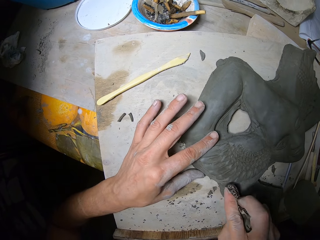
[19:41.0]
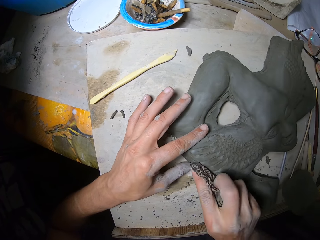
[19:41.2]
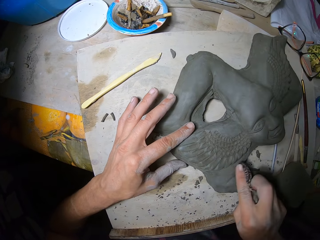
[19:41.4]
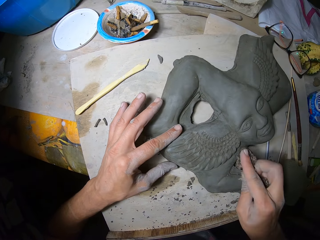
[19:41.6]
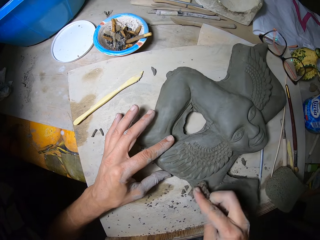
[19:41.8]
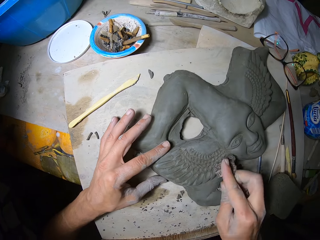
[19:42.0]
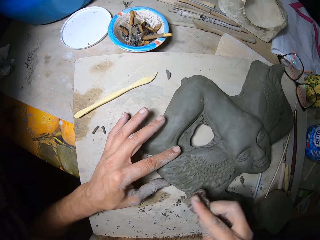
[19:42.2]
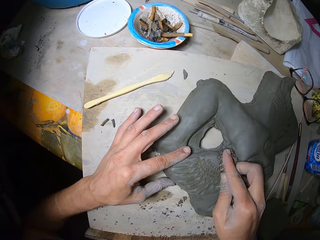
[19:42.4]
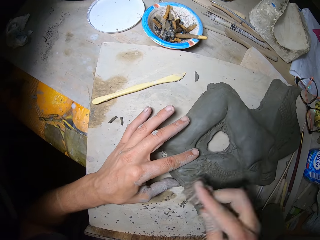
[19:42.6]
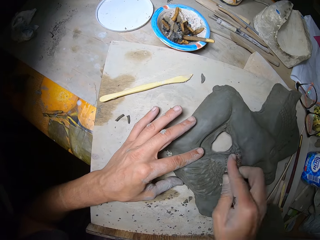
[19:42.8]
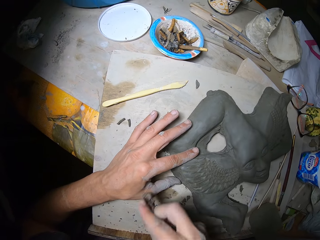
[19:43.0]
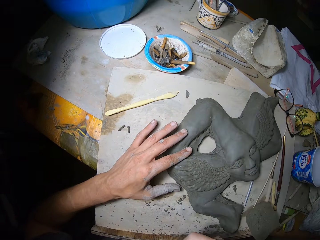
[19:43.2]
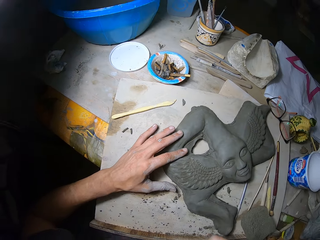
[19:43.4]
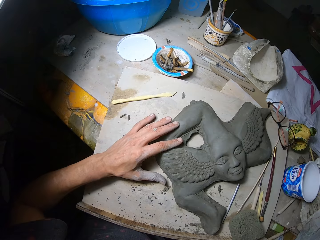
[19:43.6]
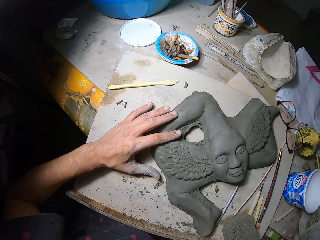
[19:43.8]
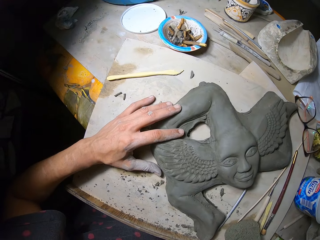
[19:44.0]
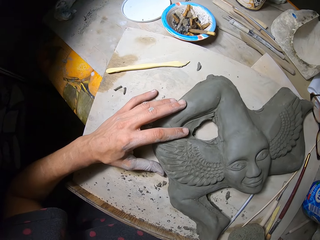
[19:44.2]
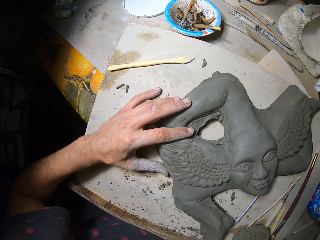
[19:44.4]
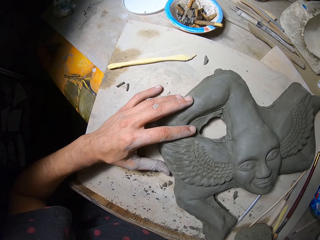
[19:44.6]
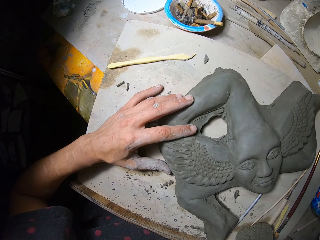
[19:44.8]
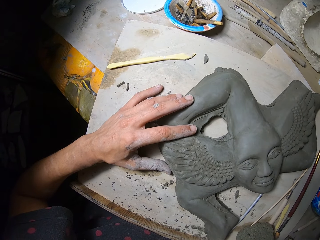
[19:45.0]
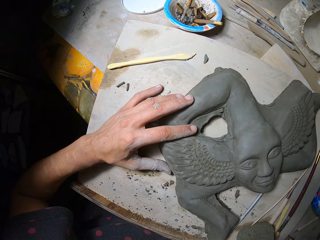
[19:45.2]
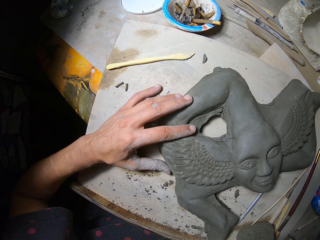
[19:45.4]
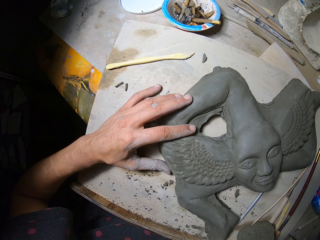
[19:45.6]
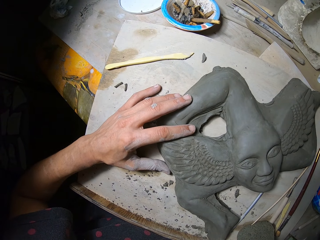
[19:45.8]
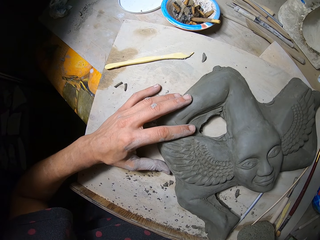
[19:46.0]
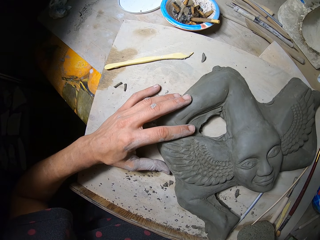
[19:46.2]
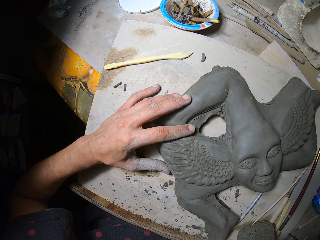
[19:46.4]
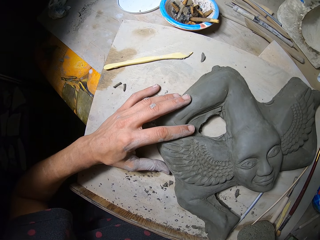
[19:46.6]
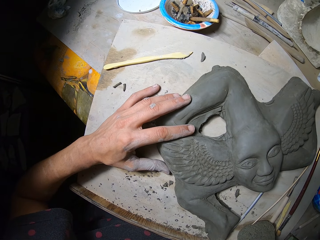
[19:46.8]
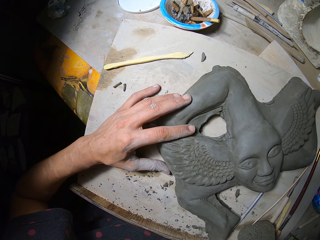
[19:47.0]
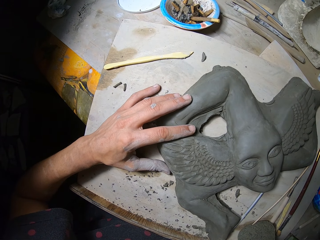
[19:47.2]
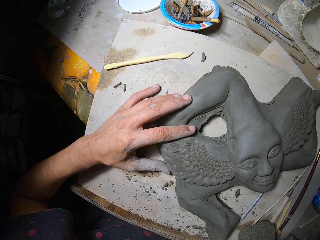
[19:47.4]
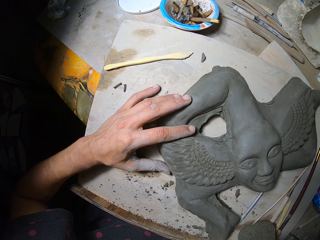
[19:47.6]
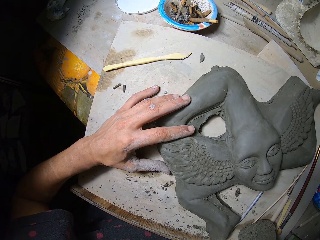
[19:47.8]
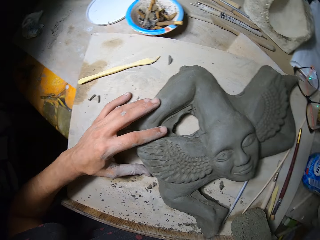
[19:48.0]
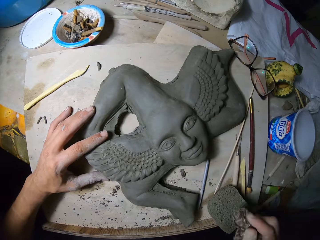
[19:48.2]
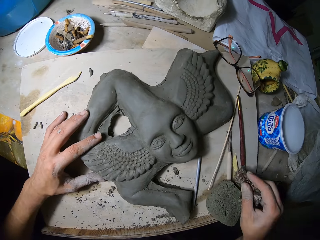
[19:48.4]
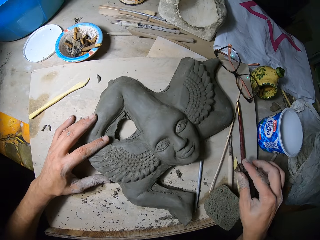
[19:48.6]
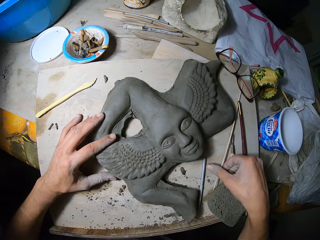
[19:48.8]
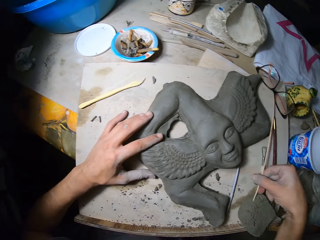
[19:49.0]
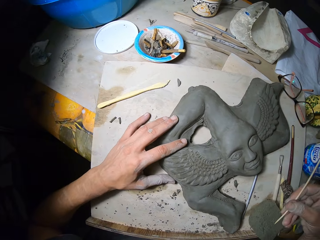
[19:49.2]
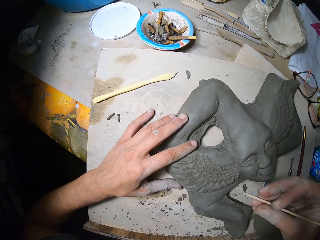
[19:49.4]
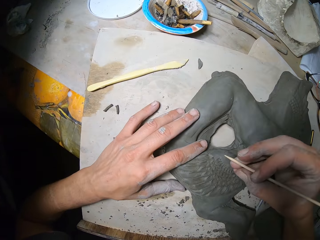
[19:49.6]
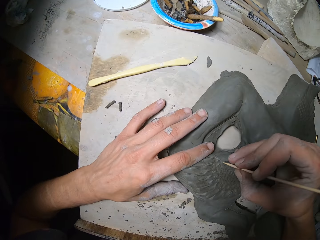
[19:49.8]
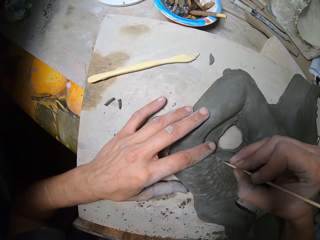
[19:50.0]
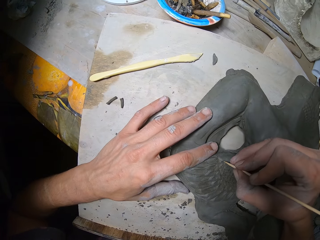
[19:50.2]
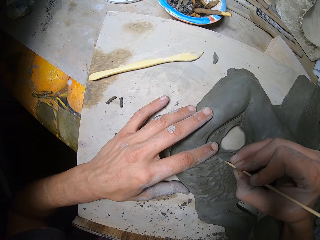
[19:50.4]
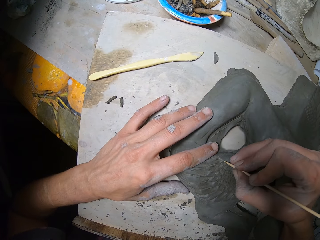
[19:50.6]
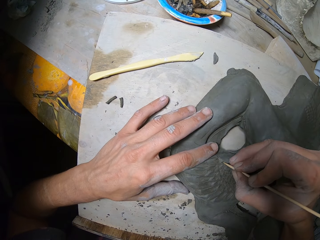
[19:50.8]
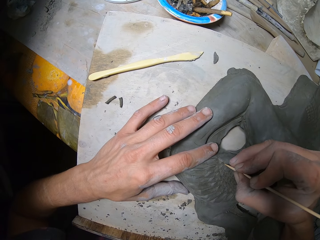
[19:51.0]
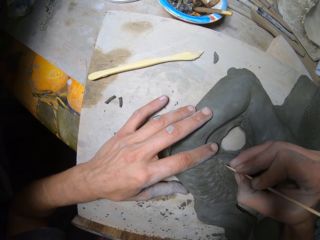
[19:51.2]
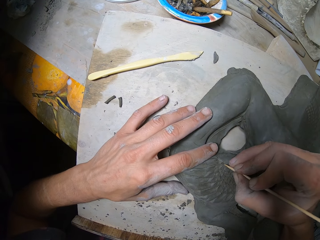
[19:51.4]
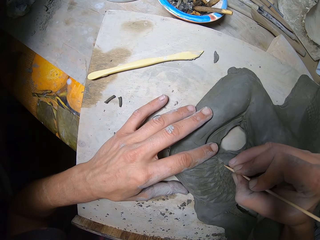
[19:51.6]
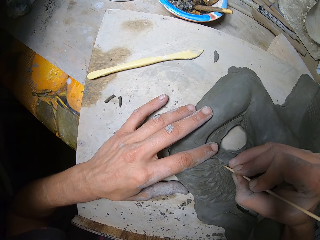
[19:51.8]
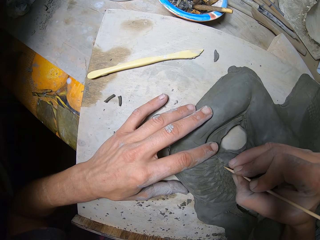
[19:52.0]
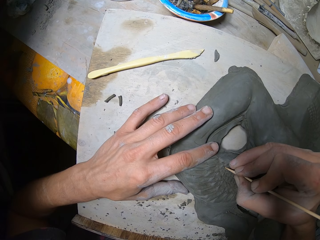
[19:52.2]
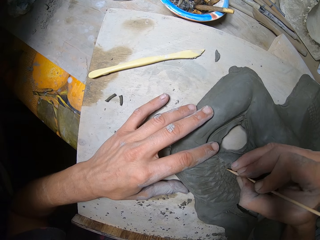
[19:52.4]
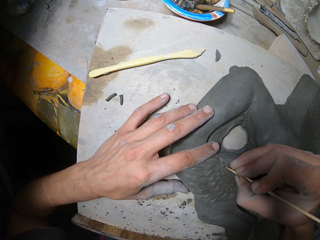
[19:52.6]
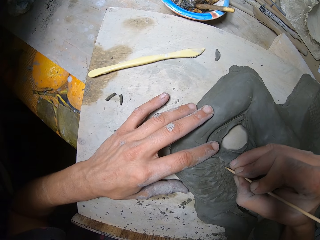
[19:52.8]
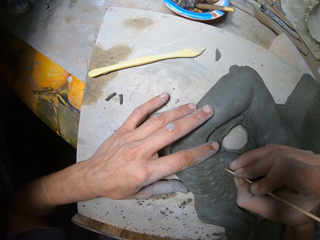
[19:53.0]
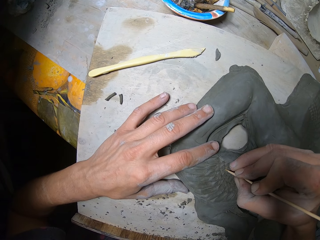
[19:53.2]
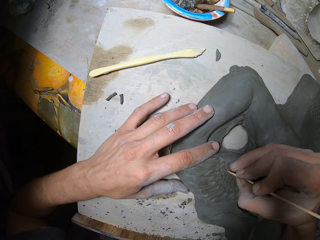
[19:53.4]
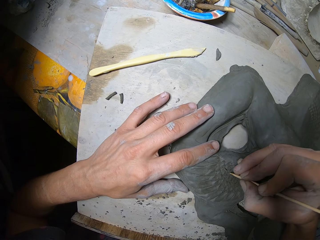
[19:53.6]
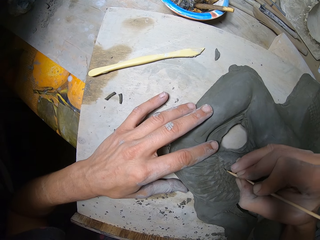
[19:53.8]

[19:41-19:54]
The camera wearer pulls the piece of cloth or rag. He looks at the modelling clay. He drops the rag on the worktable with his right hand. He picks up the needle tool or wooden tool from the worktable with his right hand. He draws on the modelling clay with the wooden tool. He sculpts the clay figure with the needle tool in his right hand.

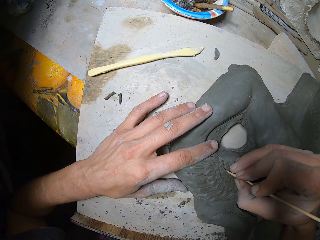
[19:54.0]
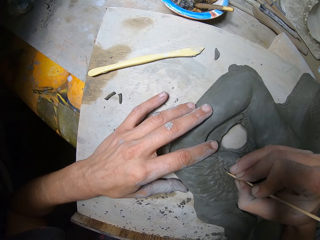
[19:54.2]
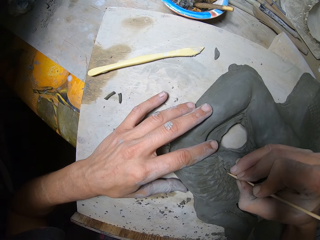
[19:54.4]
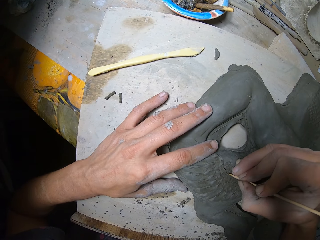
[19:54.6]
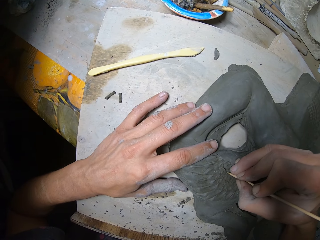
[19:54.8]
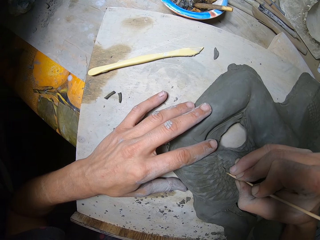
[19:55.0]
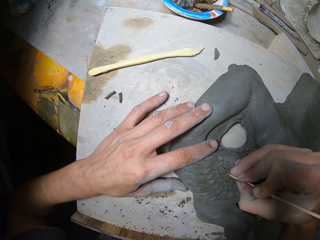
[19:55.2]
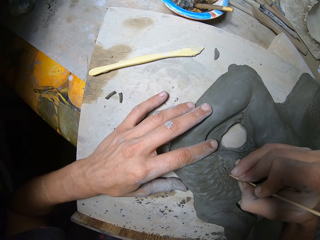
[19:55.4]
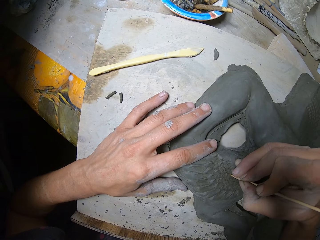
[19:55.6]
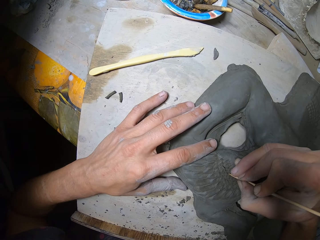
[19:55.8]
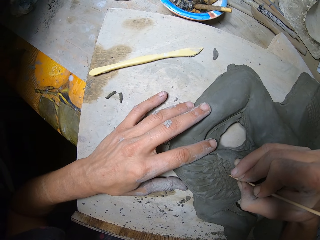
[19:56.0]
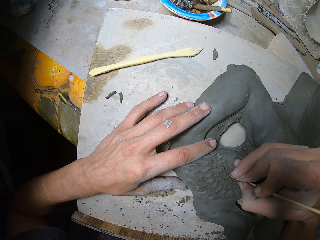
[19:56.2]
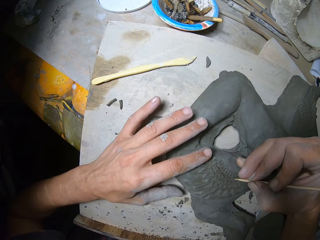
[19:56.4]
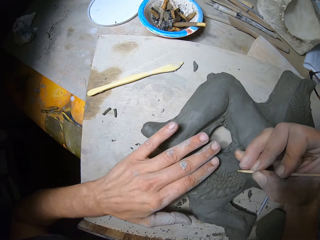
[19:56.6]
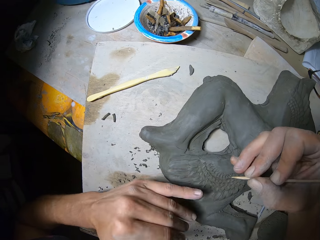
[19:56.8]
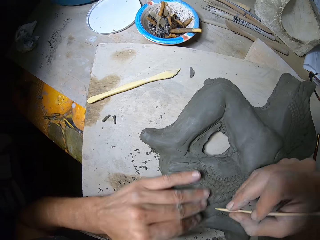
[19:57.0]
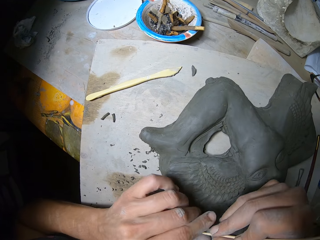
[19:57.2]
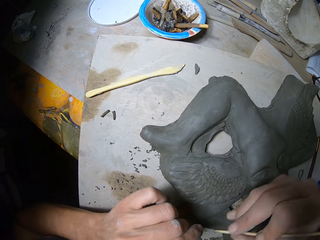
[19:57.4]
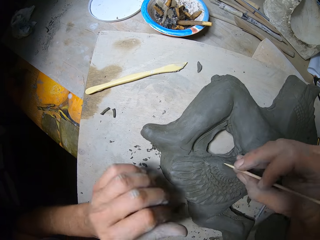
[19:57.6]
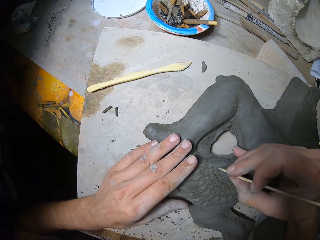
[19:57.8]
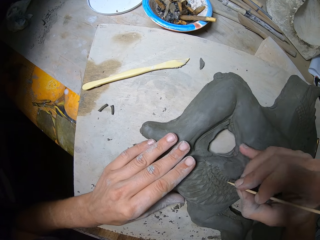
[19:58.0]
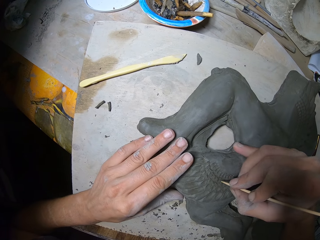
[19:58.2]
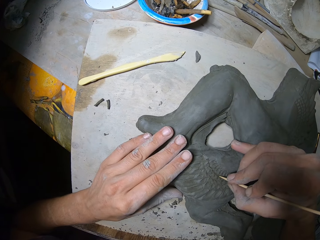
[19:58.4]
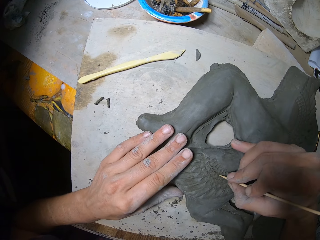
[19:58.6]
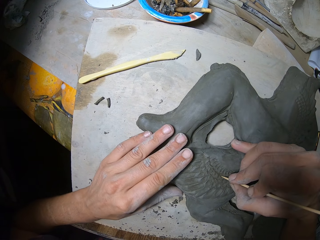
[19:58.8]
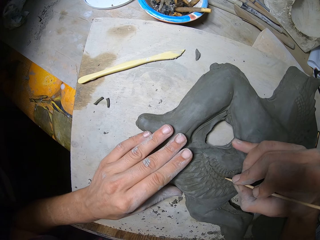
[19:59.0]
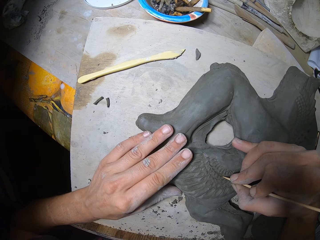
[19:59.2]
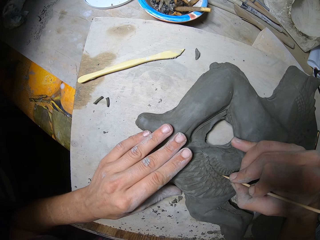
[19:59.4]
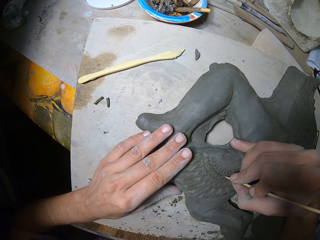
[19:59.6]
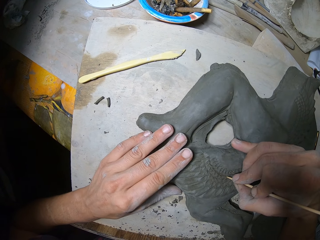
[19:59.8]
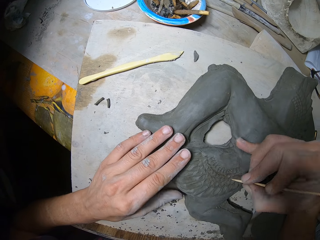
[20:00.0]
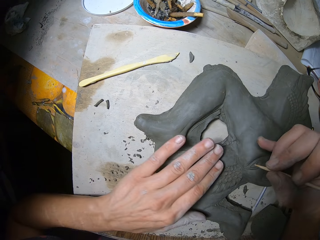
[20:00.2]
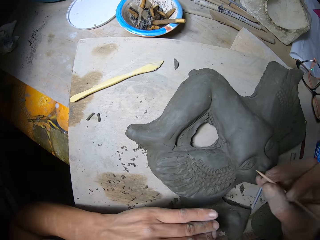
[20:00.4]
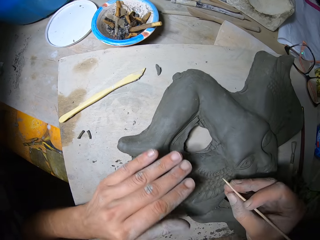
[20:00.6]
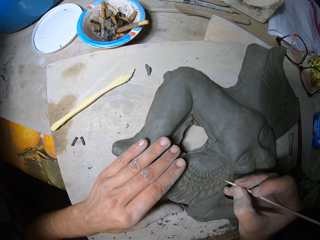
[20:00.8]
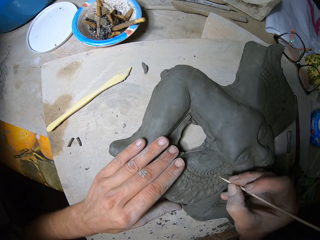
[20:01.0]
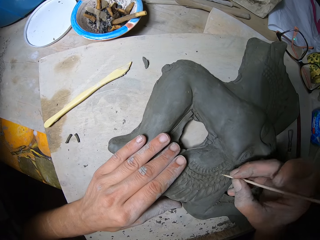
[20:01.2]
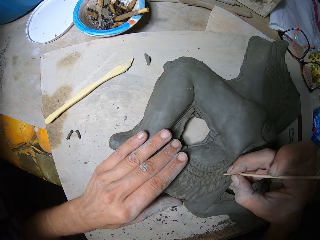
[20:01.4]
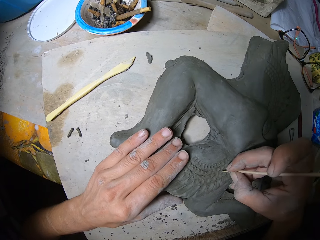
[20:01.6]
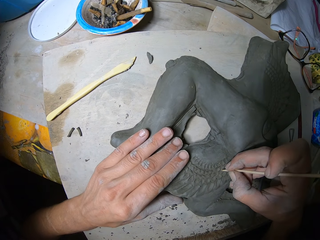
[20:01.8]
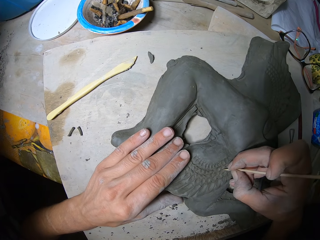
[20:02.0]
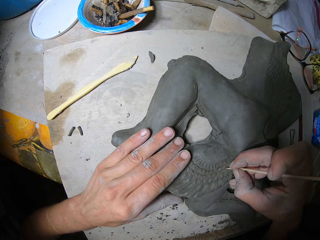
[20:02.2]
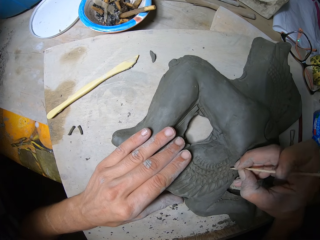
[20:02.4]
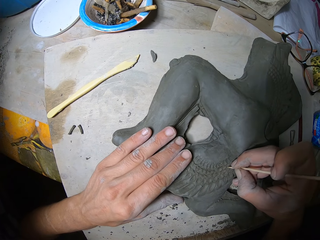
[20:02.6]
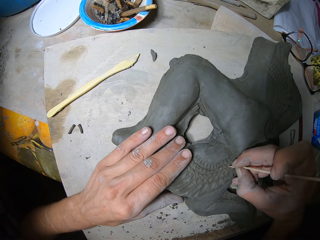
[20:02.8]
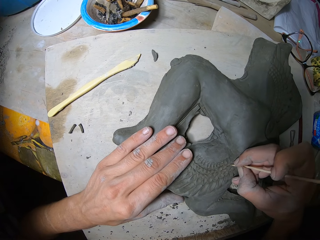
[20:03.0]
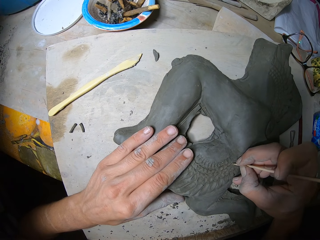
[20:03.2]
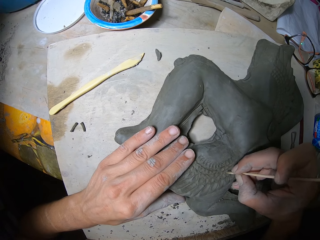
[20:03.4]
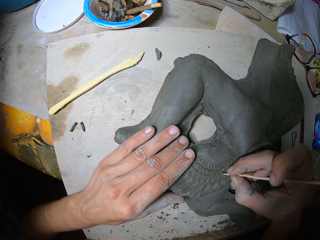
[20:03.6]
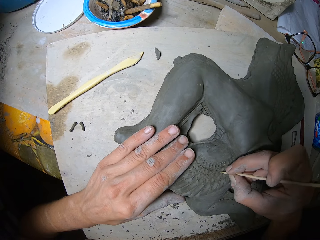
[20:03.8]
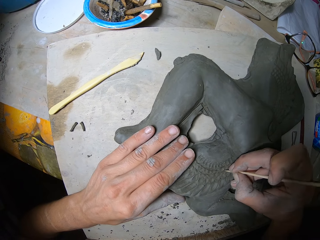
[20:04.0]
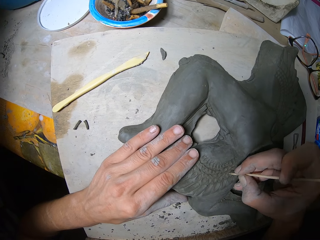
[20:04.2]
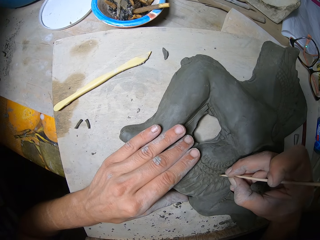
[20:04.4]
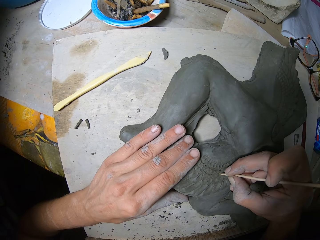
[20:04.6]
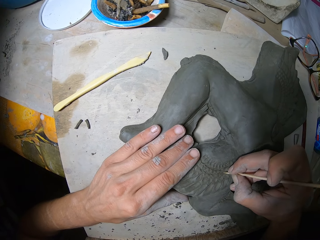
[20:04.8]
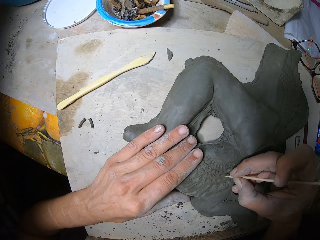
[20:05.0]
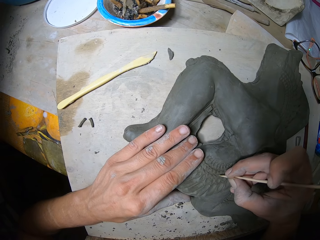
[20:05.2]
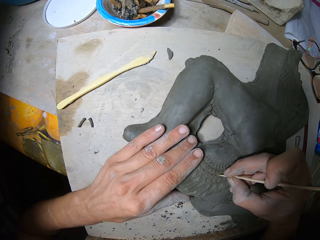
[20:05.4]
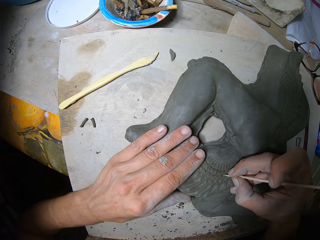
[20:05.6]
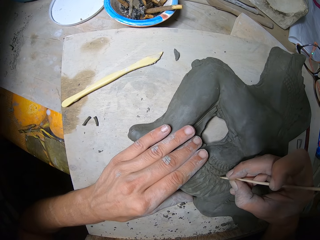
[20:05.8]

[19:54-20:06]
The camera wearer wipes the clay figure or modelling clay with his left hand. He wipes the tip of the needle tool or wooden tool in his right hand with his left hand. He moves both hands. He draws on the modelling clay with the wooden tool. He sculpts the clay figure with the needle tool in his right hand. He holds the clay figure with his left hand. He wipes the clay figure with his left hand. He wipes the wooden tool with his left hand. He holds the clay figure with his left hand. He moves both hands. He sculpts the clay figure with the needle tool in his right hand. He draws on the modelling clay with the wooden tool.
